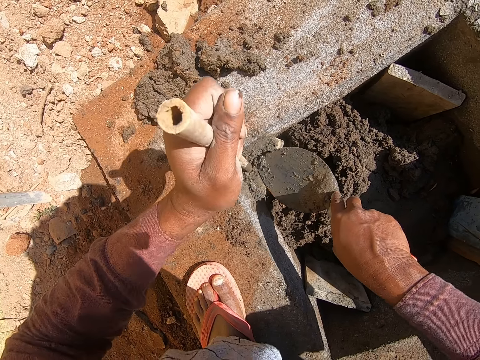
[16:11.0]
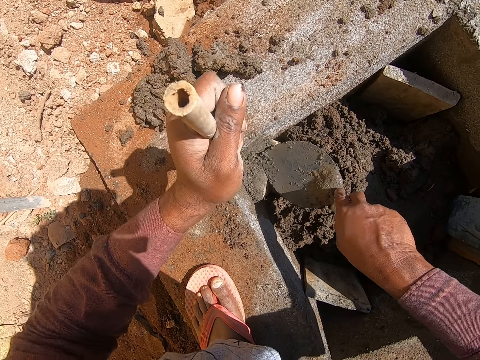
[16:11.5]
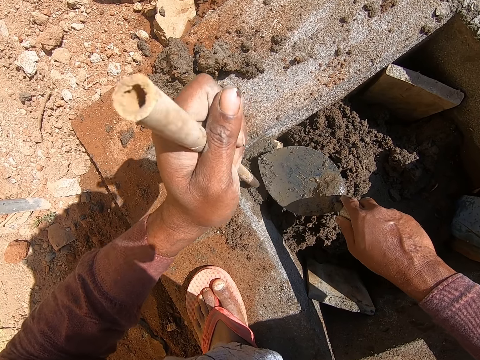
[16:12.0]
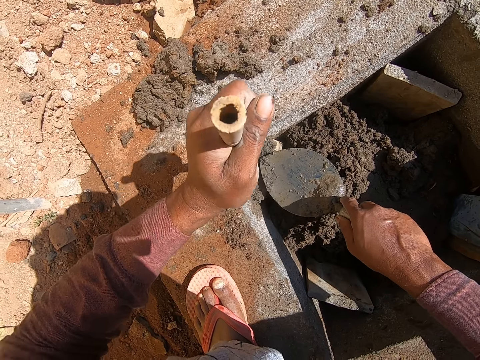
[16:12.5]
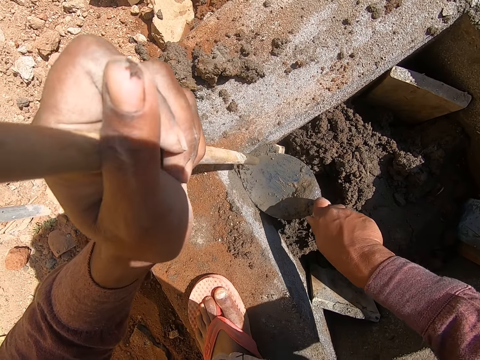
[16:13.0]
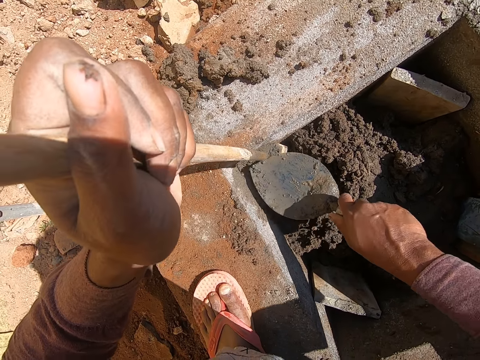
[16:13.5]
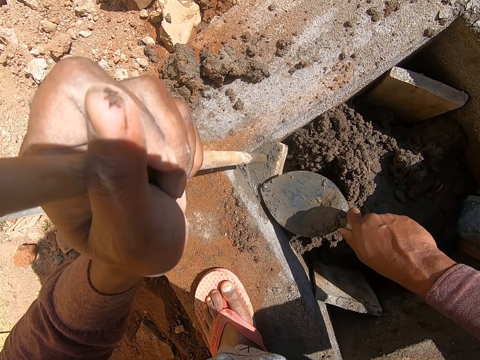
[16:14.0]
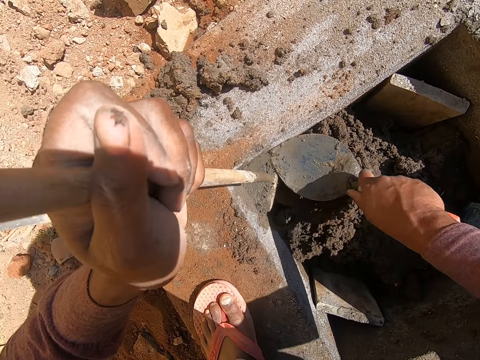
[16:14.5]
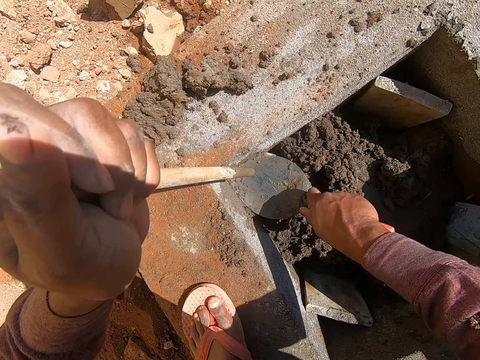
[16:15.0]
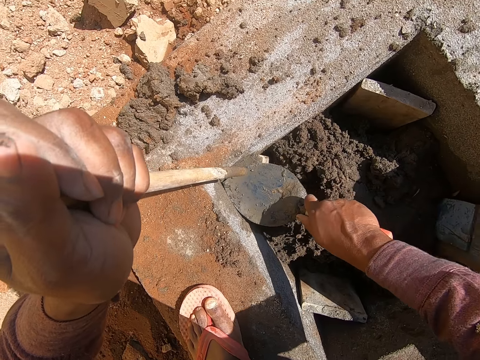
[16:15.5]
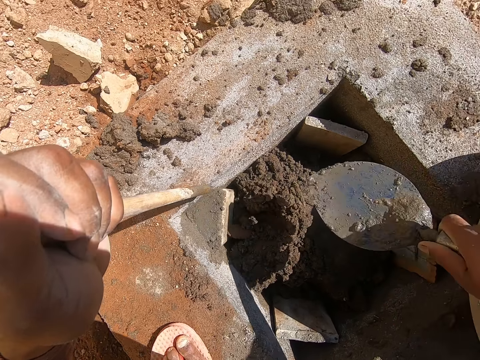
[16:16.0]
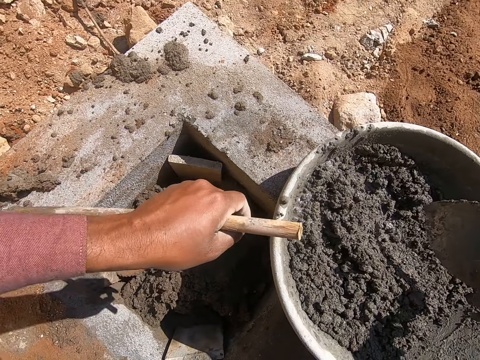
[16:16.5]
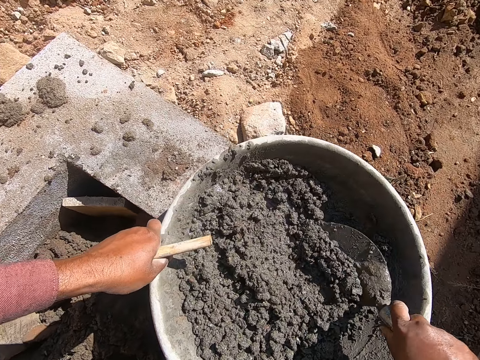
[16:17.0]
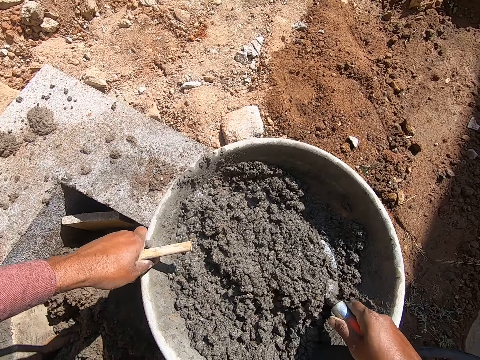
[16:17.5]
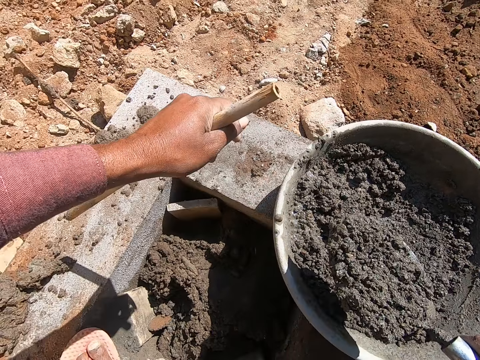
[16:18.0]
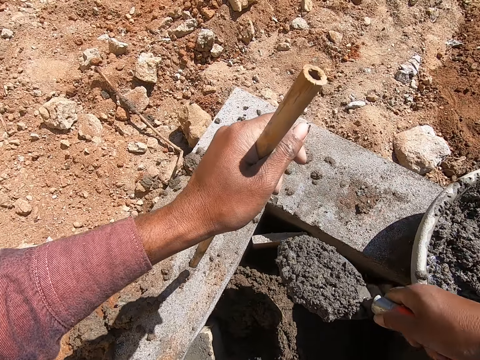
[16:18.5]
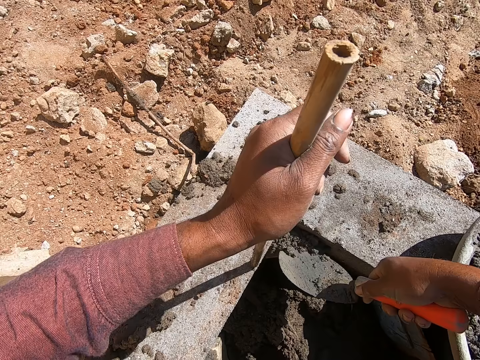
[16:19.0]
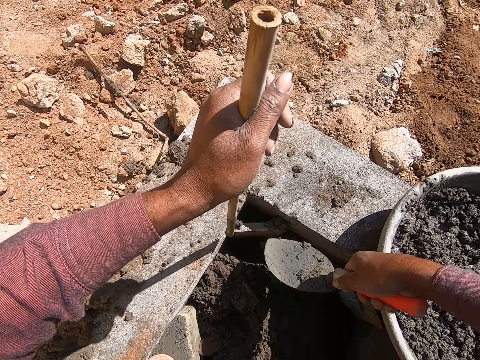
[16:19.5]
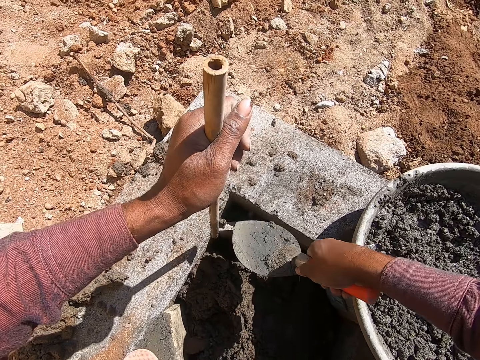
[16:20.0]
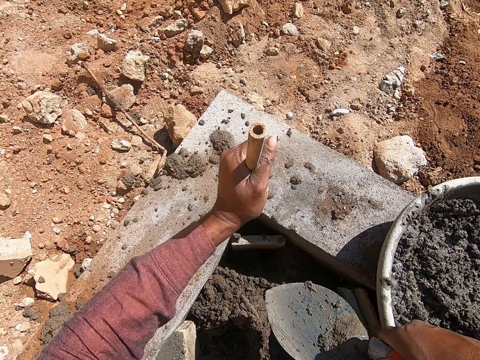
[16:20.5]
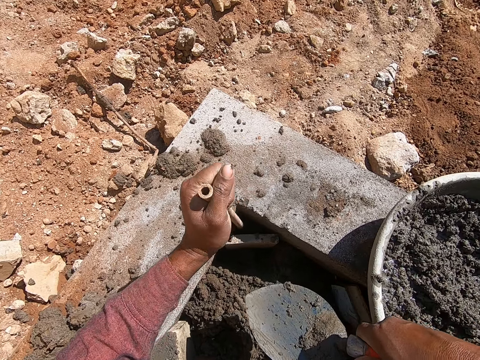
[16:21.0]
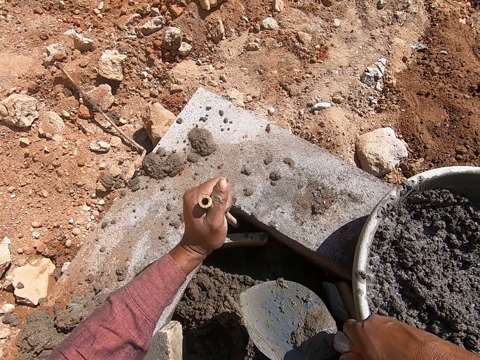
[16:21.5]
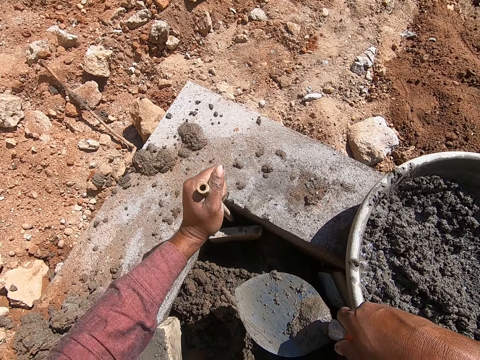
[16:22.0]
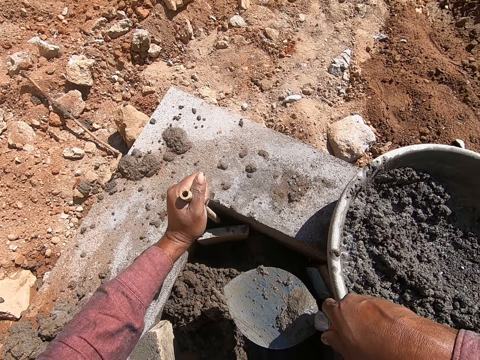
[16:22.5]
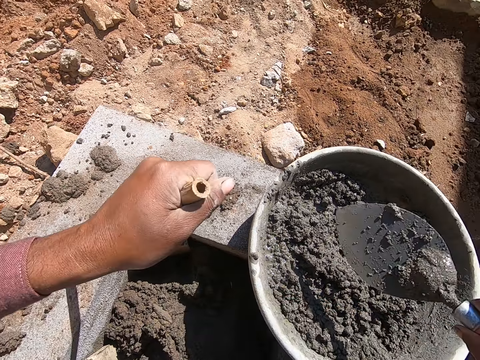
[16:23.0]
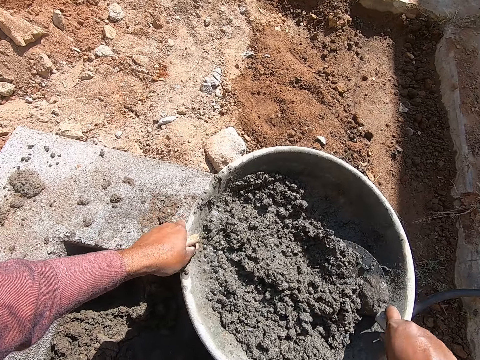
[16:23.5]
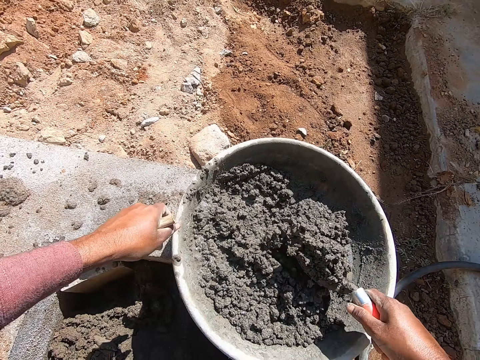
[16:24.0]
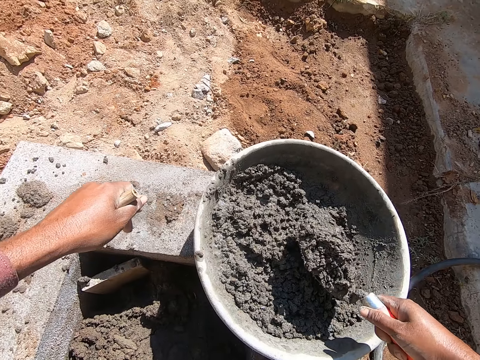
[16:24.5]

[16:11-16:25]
The camera wearer spreads the cement. They scoop the cement. They put the cement in the hole. They push the cement in the hole with the stick. They scoop the cement.

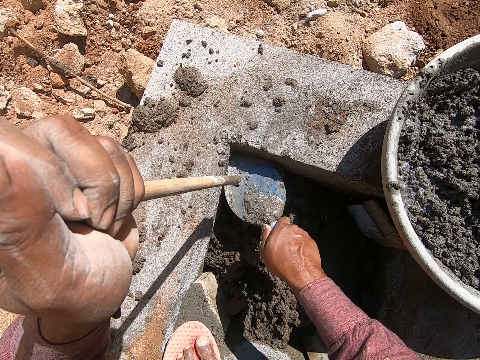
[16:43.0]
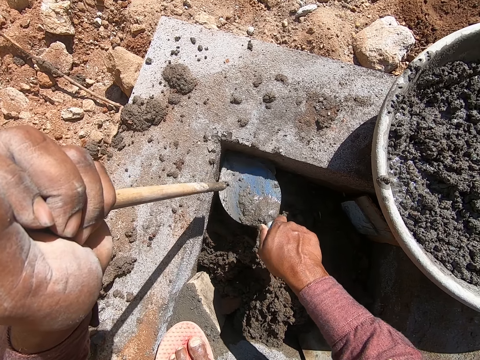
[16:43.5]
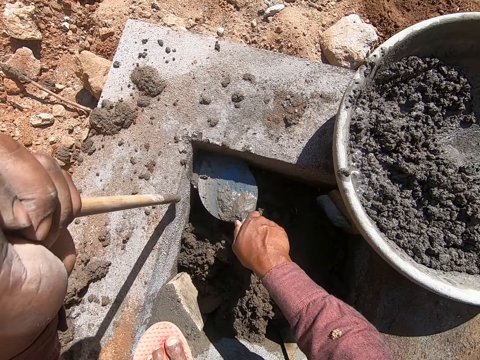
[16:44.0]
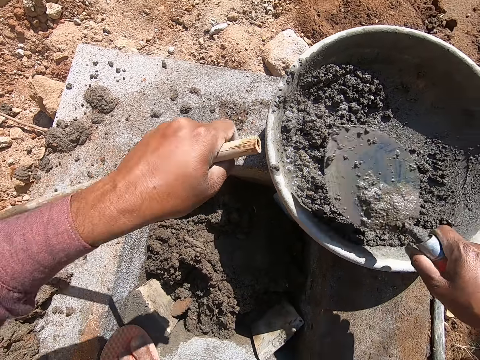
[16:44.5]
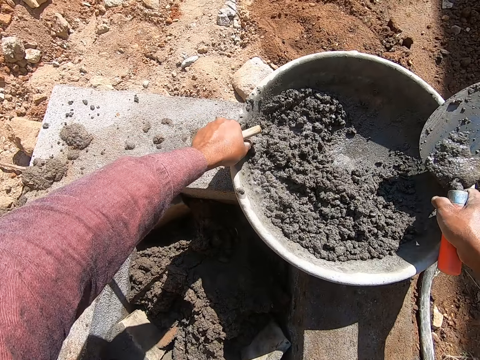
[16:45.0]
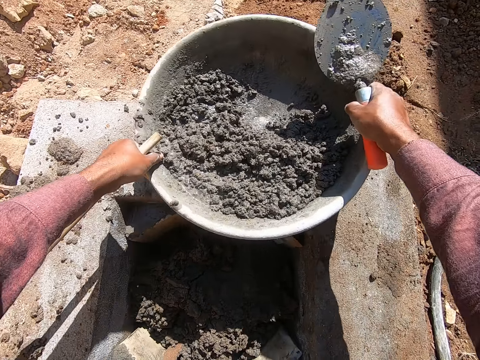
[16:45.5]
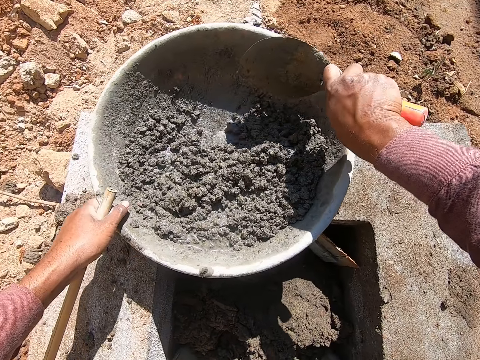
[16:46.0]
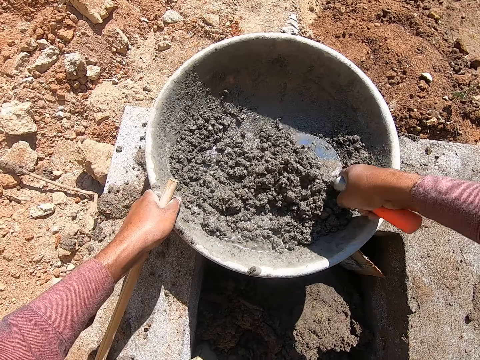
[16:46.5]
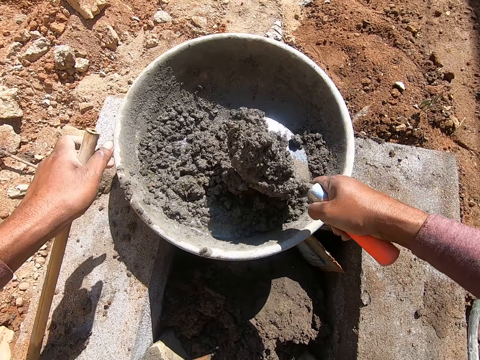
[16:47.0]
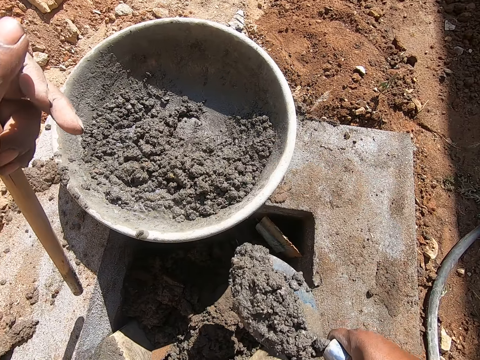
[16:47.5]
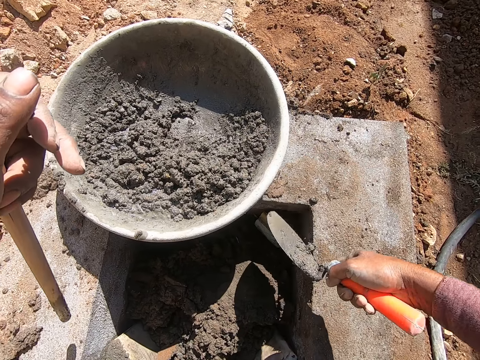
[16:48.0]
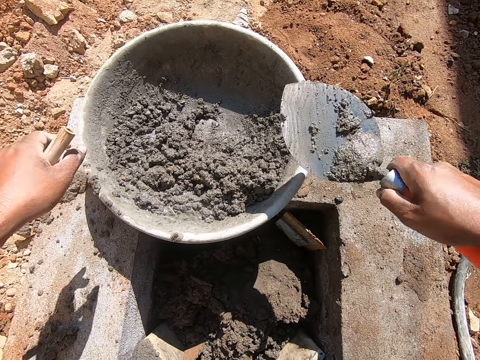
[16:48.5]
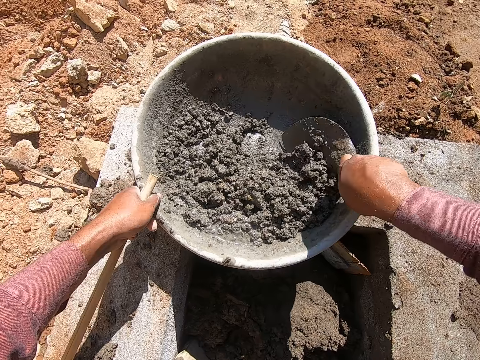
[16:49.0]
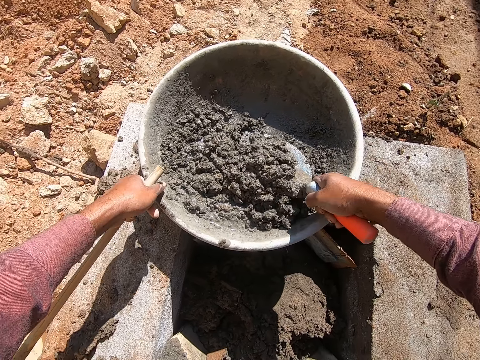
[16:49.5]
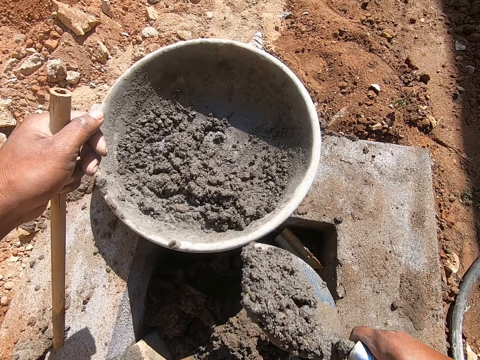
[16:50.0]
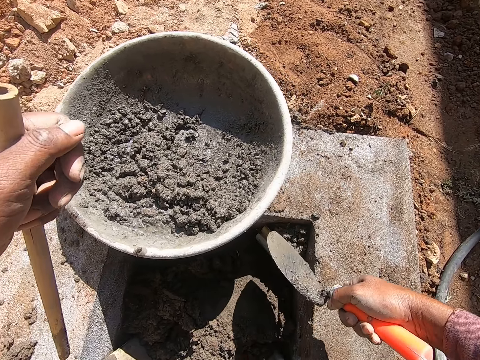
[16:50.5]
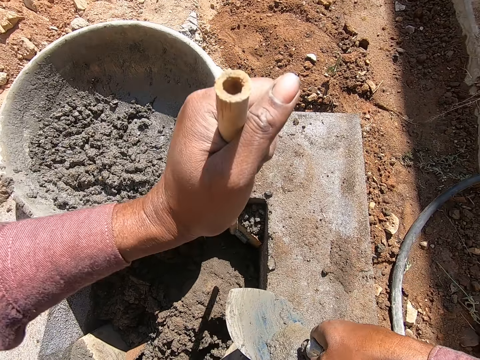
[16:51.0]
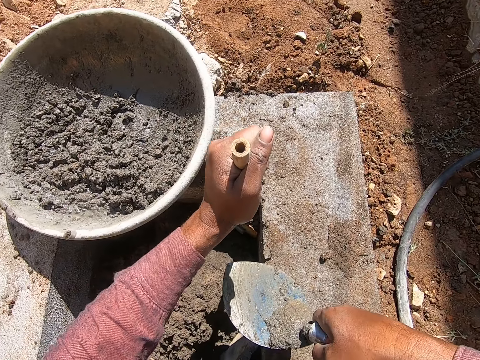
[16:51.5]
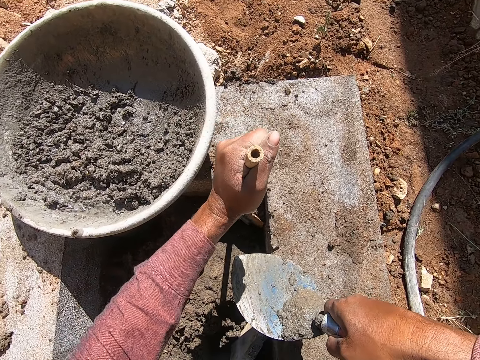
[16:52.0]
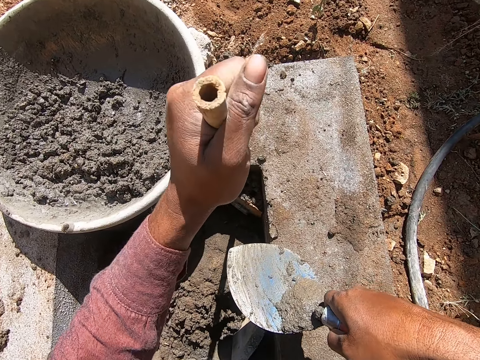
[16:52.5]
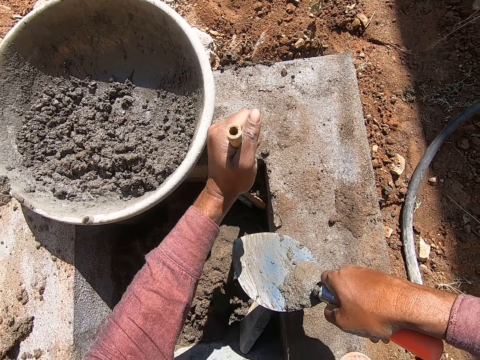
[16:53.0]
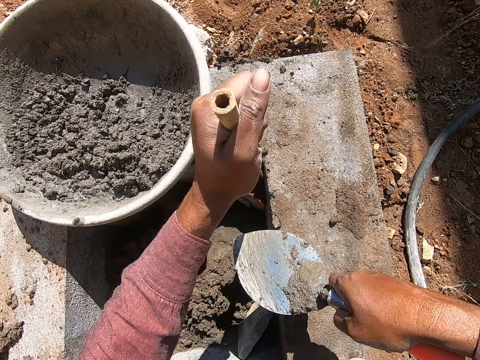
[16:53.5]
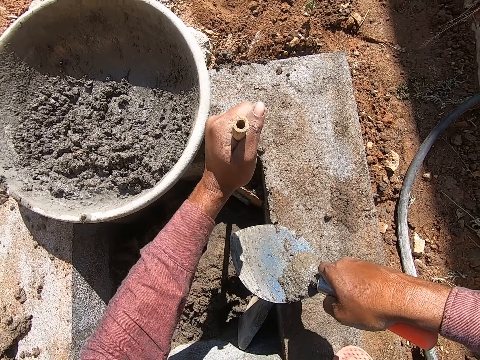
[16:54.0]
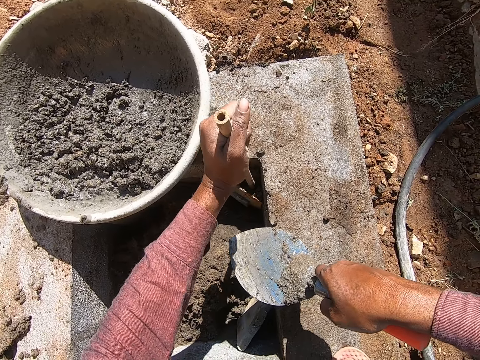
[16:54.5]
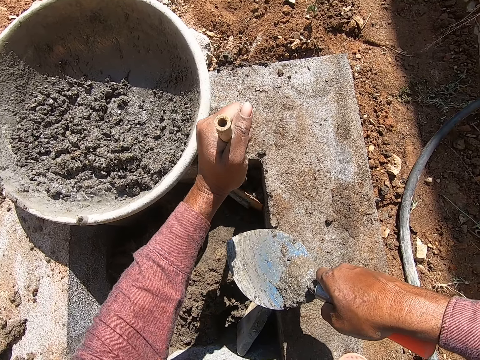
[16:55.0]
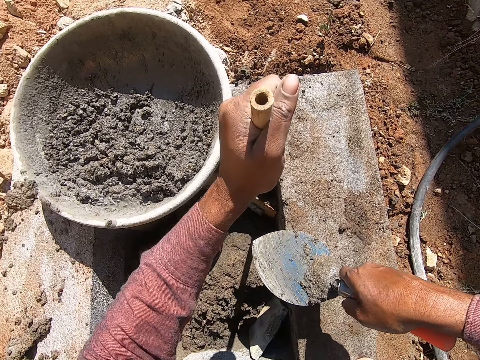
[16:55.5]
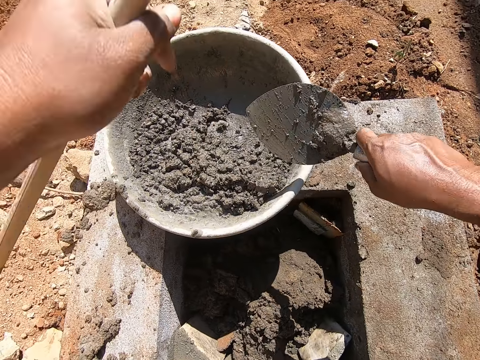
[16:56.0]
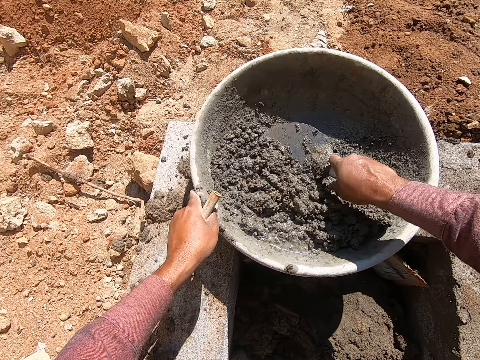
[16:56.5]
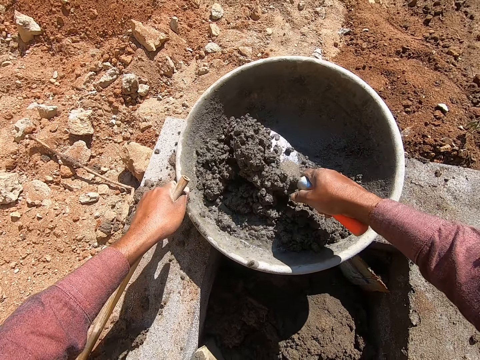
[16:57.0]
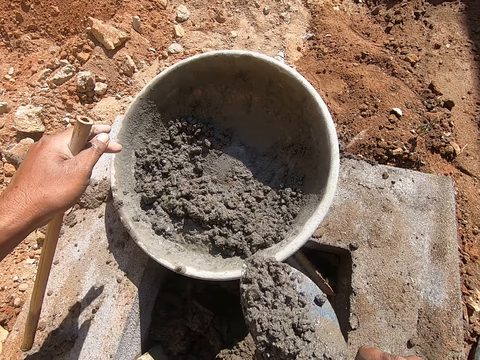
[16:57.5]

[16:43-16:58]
The camera wearer moves the mortar tray. They scoop the cement. They put the cement in the hole. They scoop the cement. They put the cement in the hole. They push the cement in the hole with the stick. They scoop the cement.
